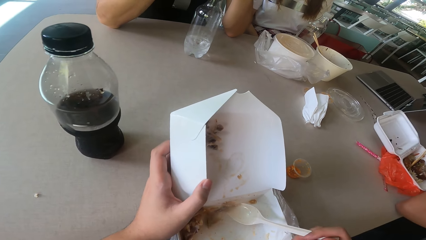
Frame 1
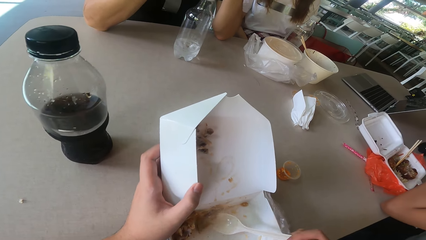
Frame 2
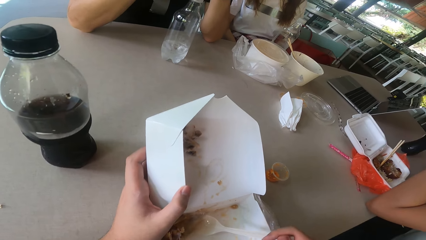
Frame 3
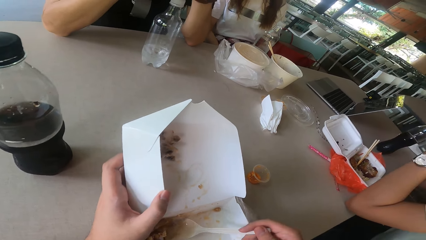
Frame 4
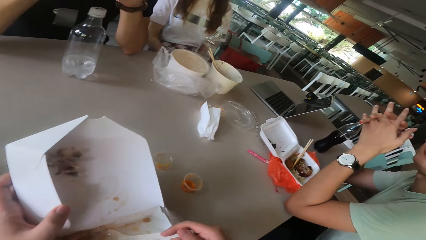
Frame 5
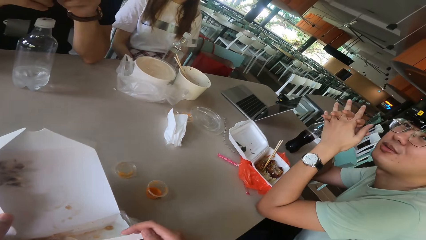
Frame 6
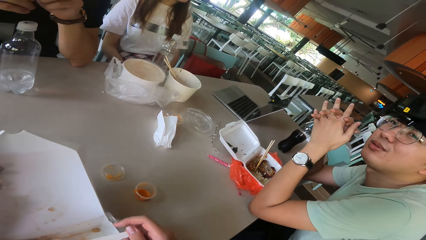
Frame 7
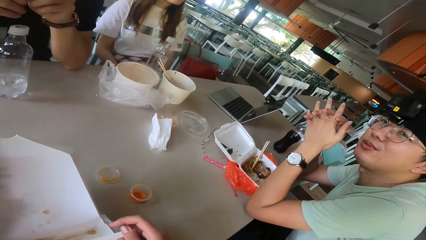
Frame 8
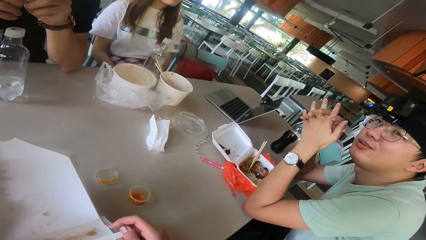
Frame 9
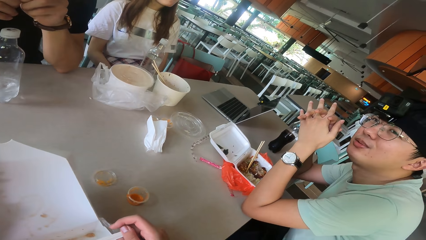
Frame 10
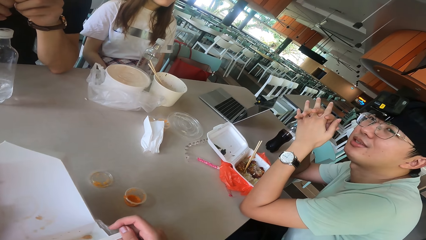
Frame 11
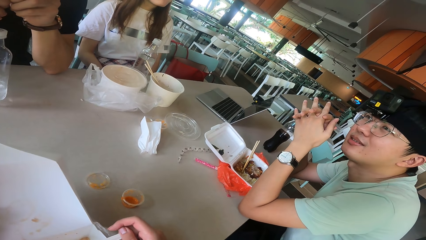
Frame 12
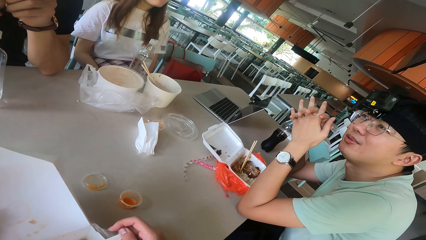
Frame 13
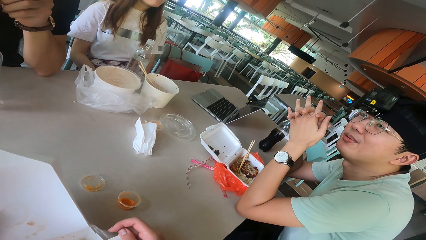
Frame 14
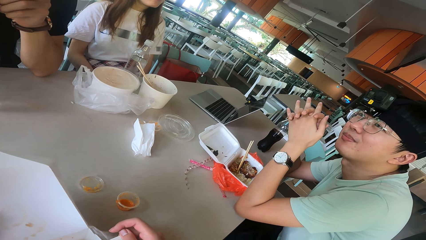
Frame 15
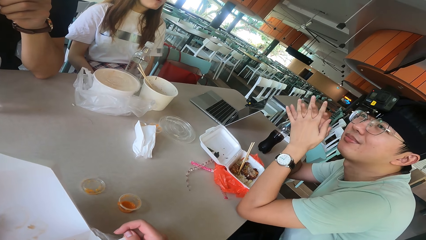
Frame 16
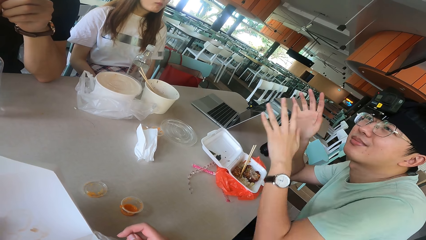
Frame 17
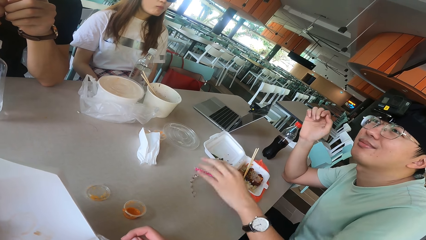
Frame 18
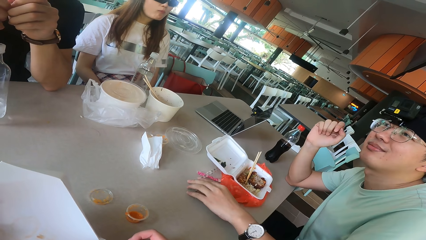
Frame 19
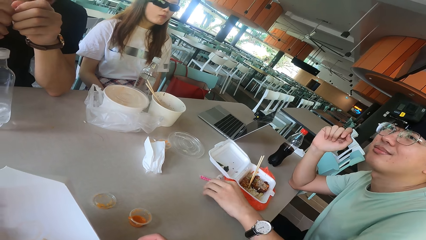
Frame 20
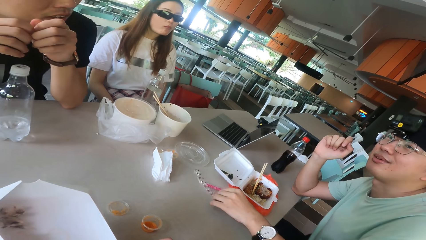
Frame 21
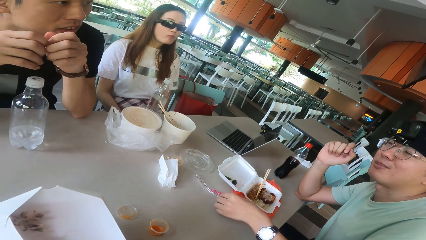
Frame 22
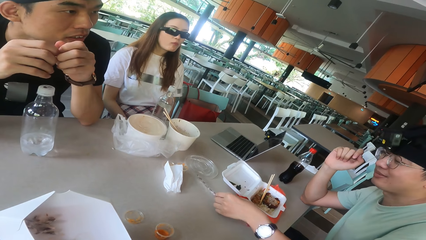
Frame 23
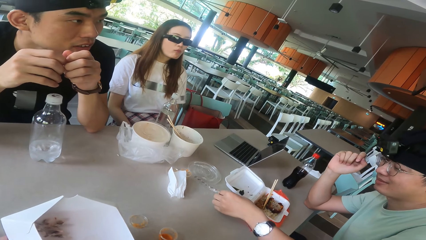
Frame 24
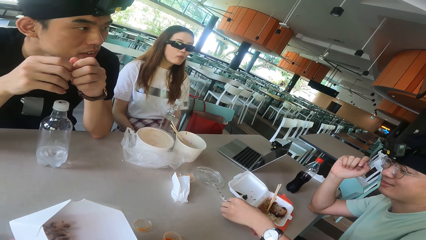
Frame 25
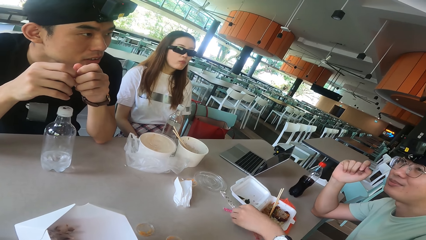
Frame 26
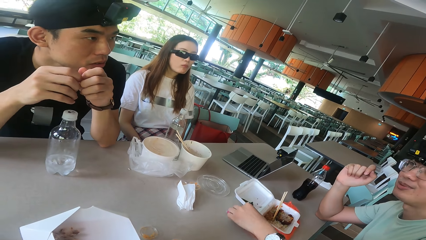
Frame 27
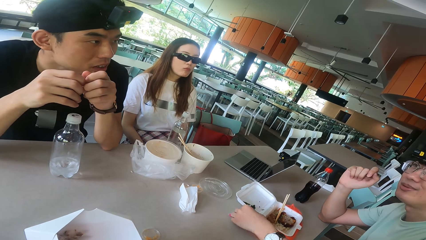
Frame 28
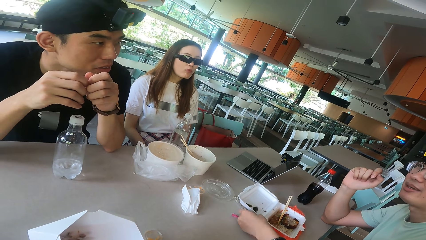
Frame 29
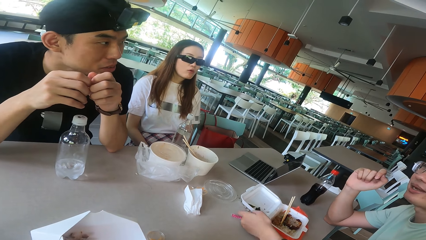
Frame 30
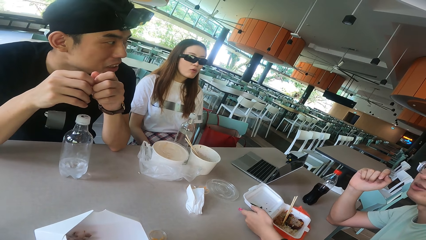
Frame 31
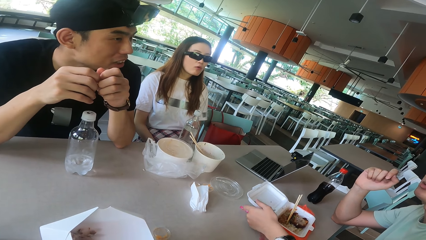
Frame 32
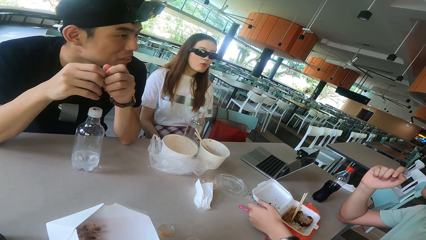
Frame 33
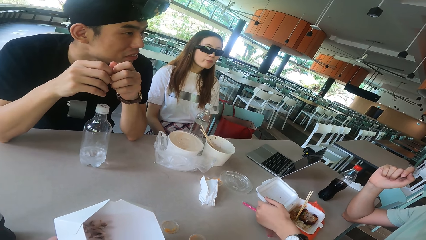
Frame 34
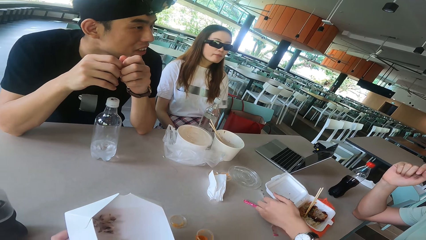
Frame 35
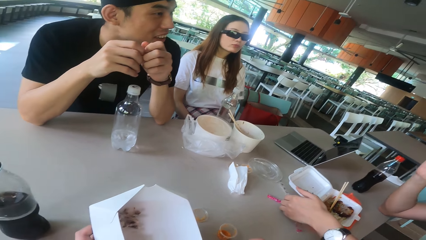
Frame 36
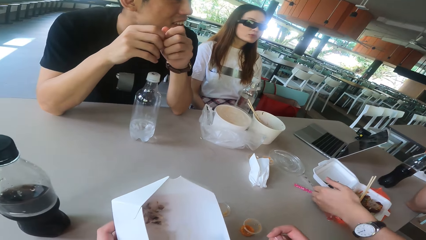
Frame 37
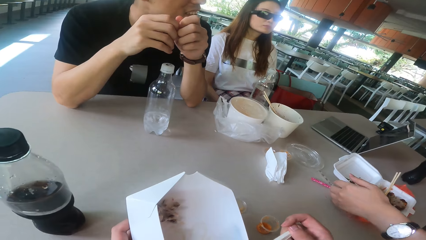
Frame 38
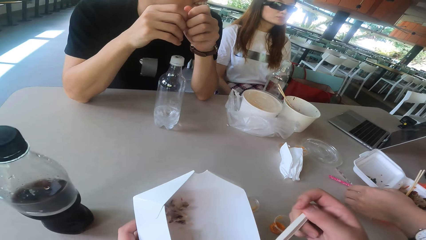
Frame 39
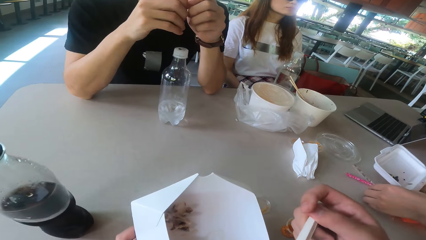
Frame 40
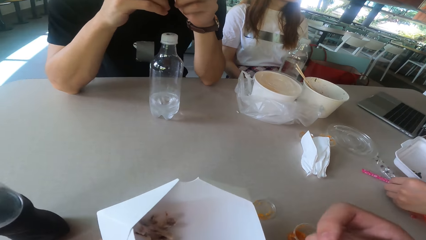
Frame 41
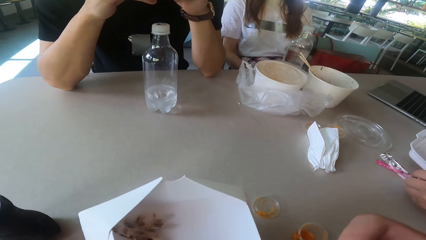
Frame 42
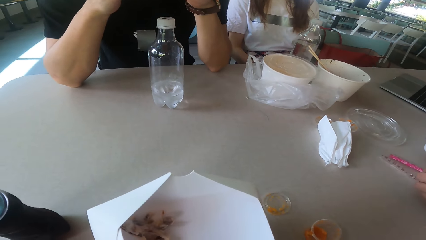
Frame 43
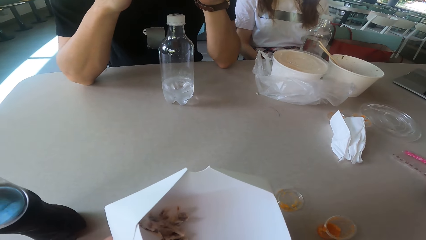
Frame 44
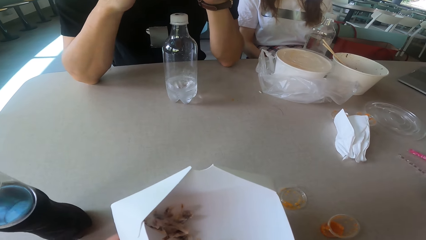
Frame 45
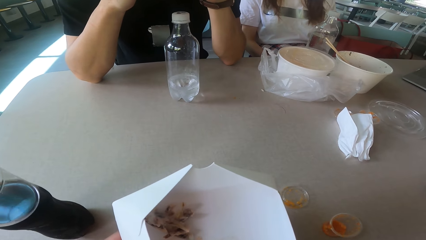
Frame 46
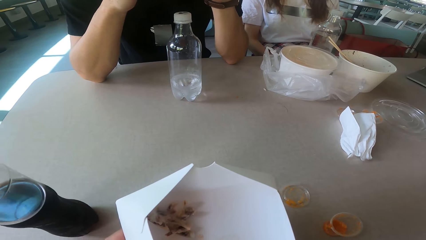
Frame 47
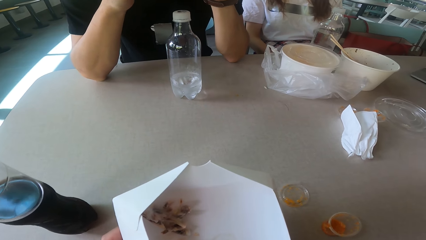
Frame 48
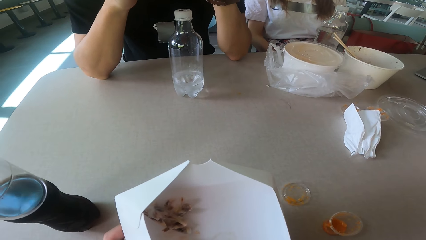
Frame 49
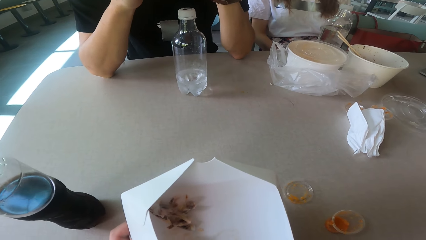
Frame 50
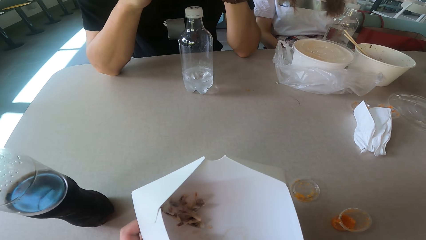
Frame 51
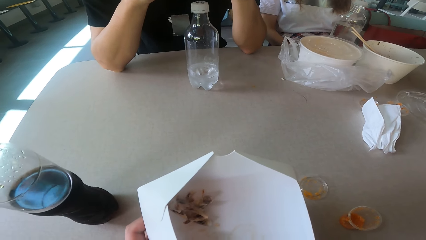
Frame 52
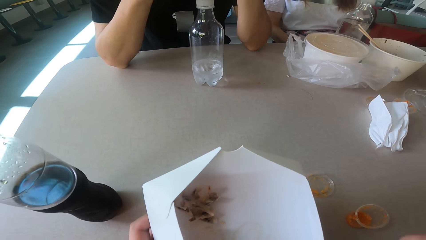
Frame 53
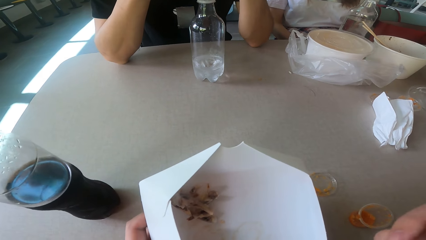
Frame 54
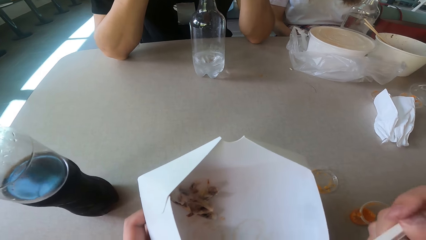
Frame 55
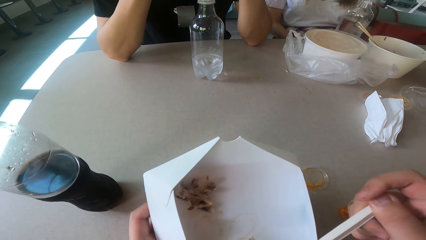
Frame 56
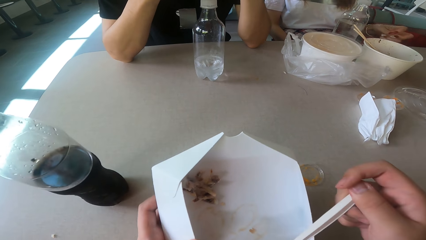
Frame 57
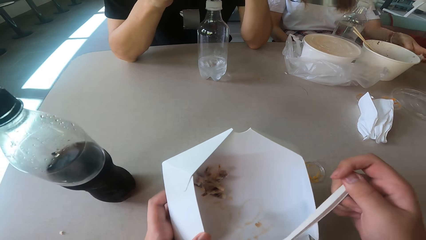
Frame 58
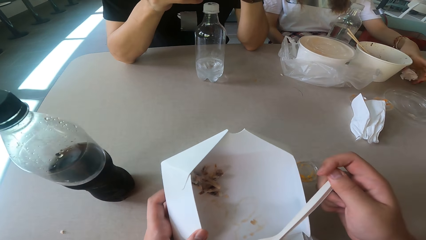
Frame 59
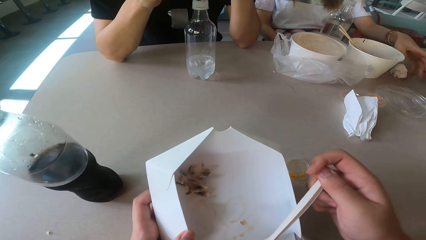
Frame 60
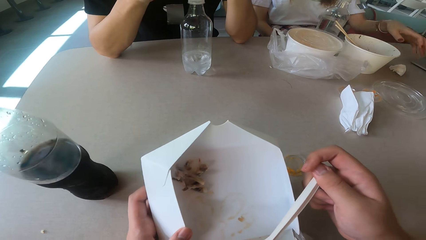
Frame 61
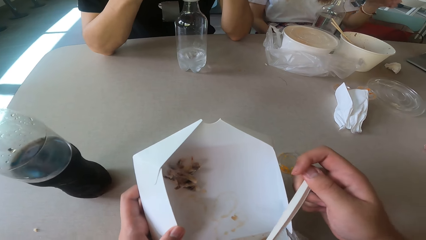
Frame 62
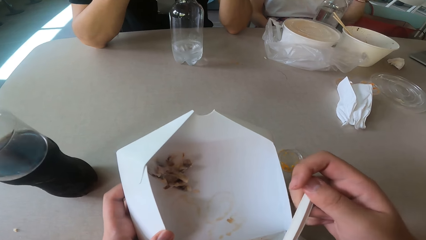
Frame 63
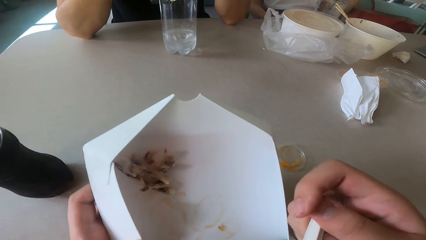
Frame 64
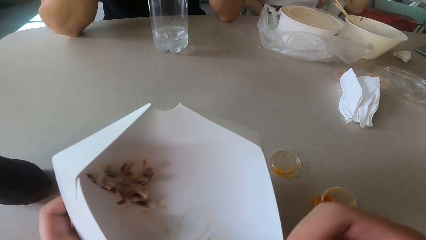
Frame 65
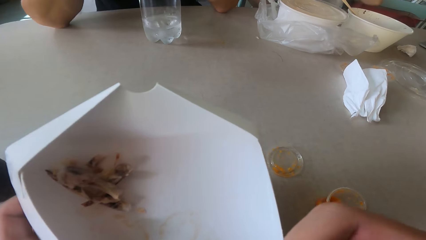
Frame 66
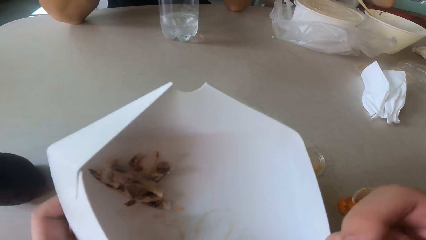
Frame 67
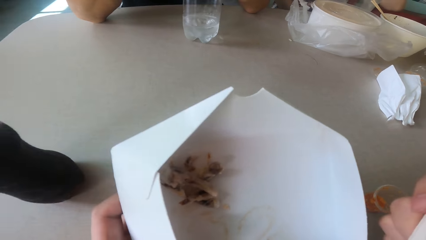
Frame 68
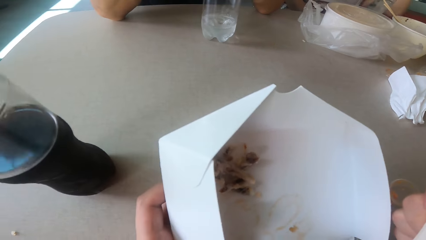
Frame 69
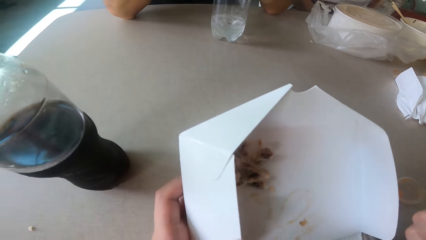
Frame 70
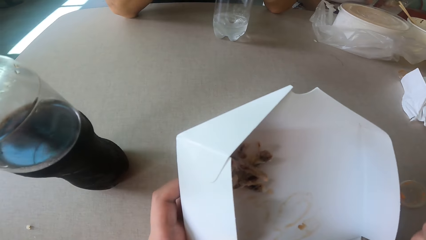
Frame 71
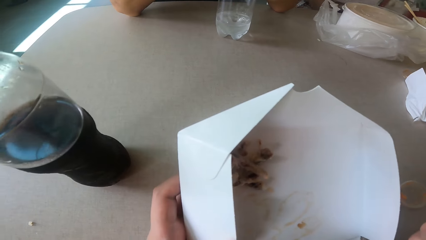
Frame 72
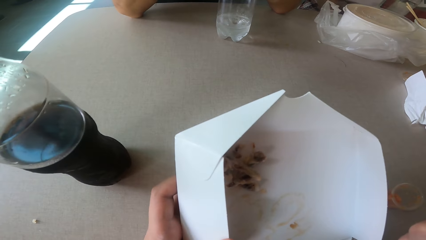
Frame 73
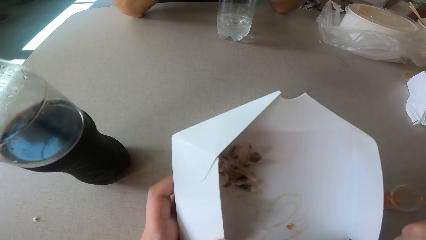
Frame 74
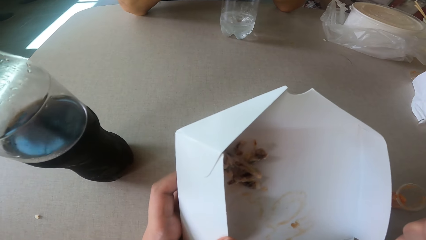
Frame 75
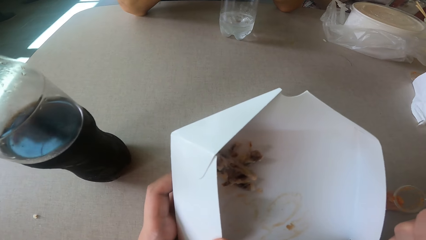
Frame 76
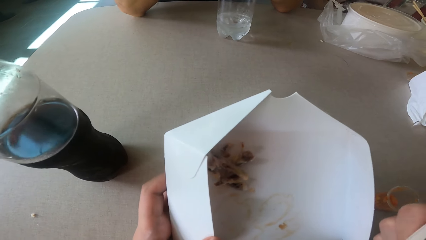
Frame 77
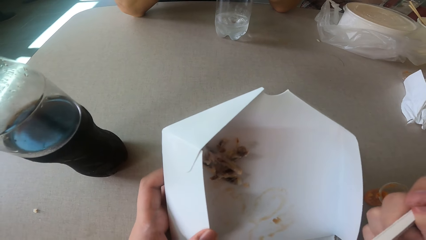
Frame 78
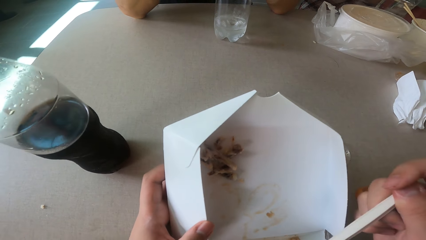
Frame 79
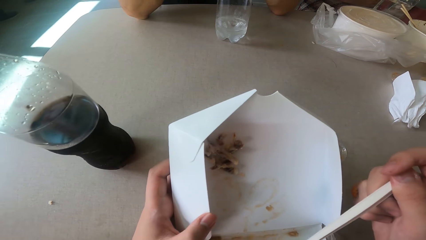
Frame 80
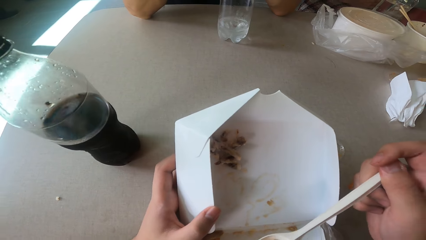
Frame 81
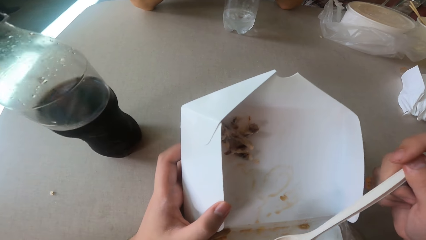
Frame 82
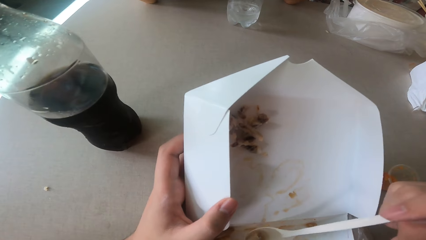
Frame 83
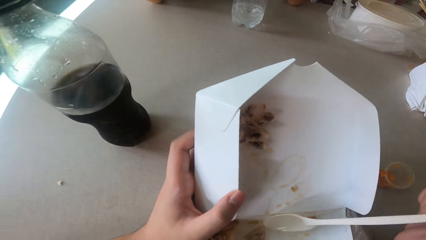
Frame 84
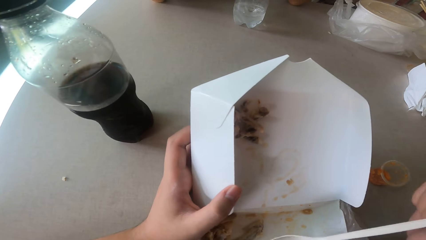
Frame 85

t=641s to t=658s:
A man talks and moves the papers. The camera wearer eats the food. A woman drops the serviette. The camera wearer eats the food.
